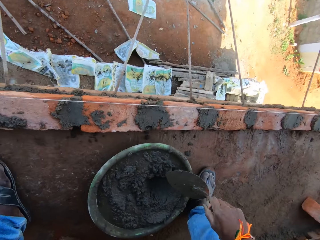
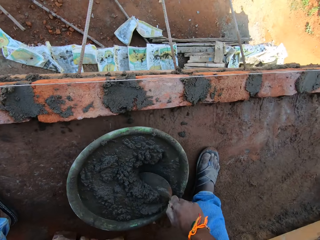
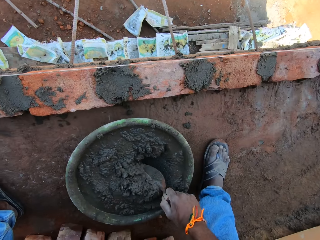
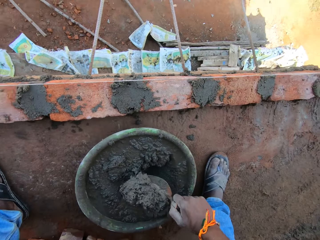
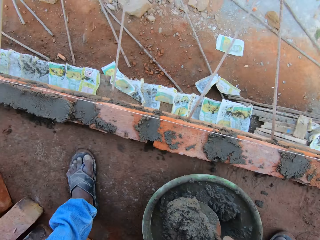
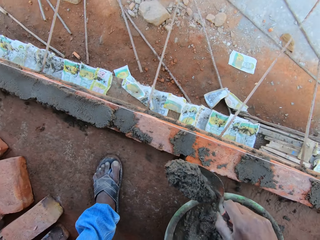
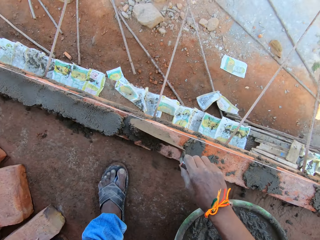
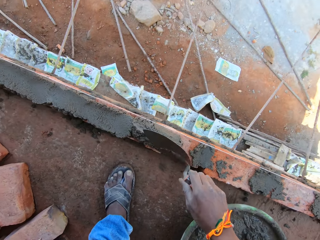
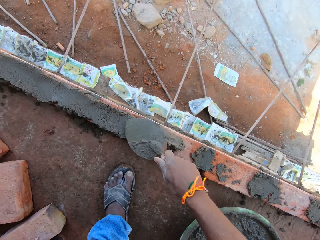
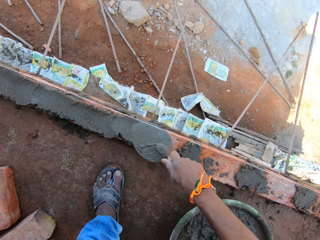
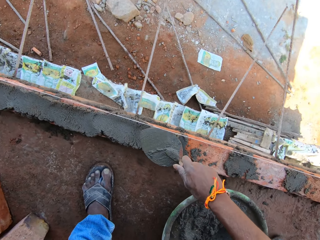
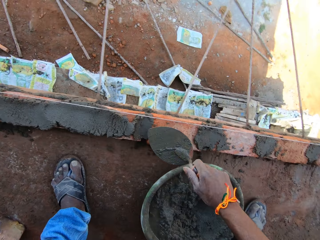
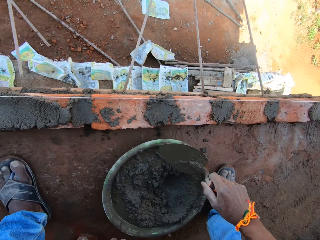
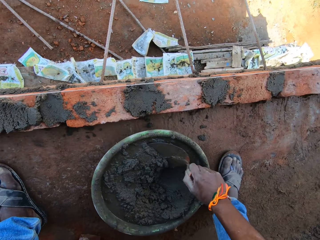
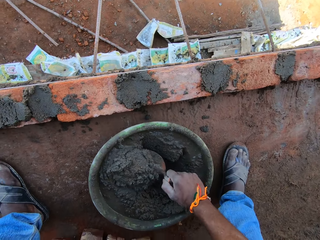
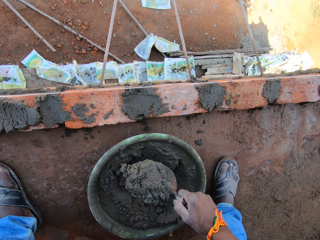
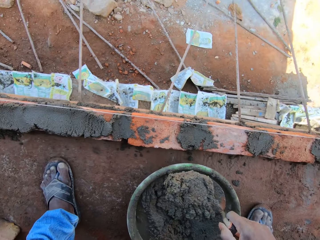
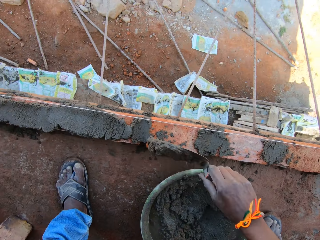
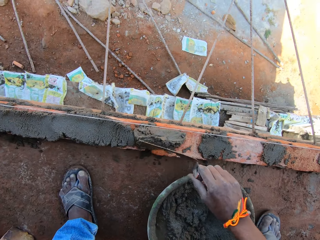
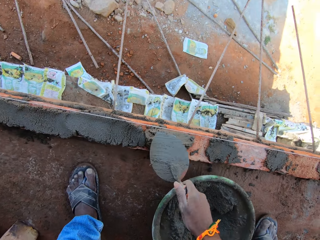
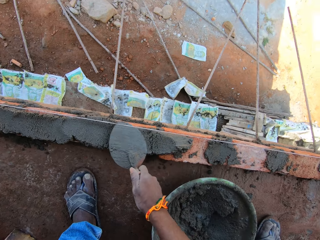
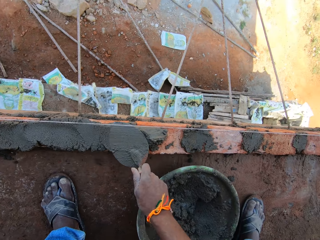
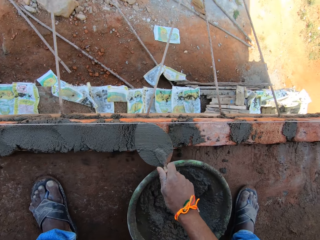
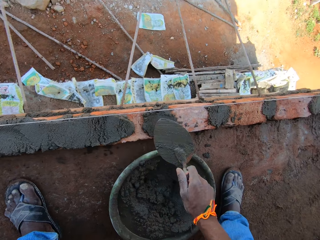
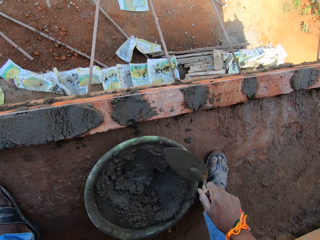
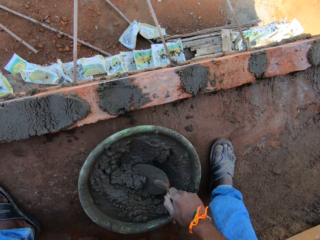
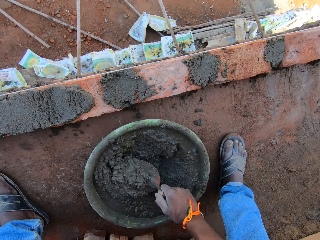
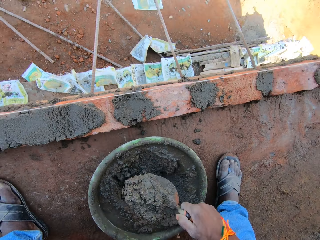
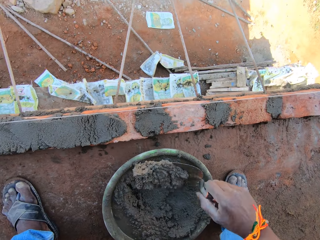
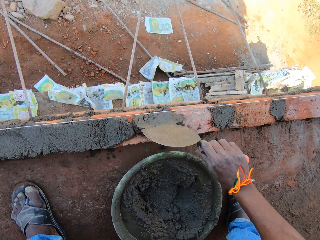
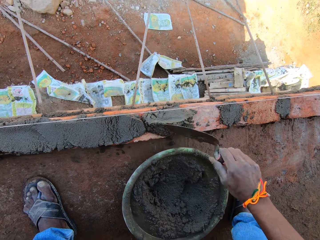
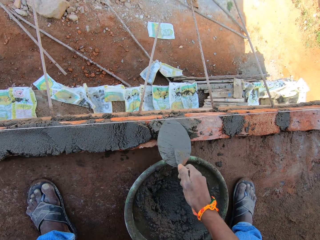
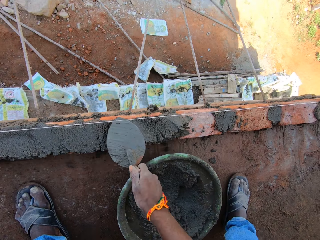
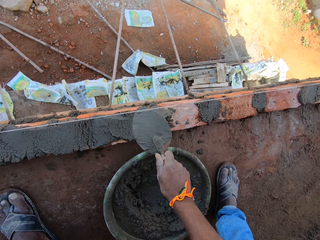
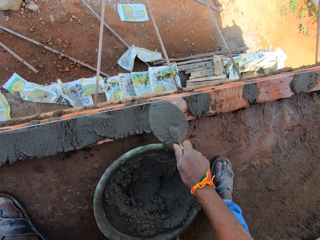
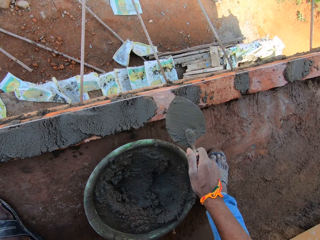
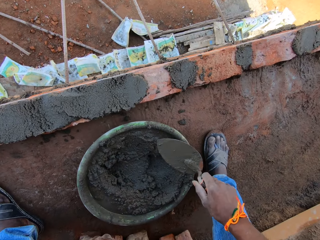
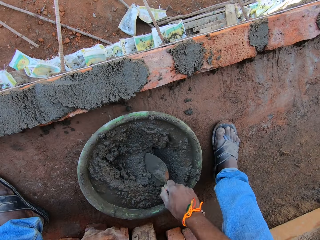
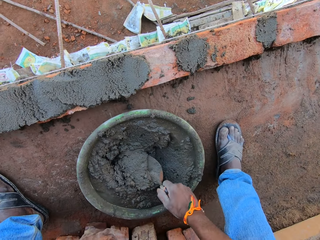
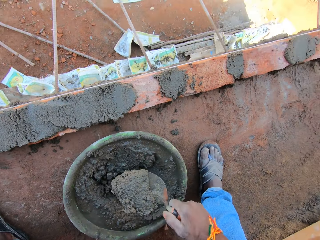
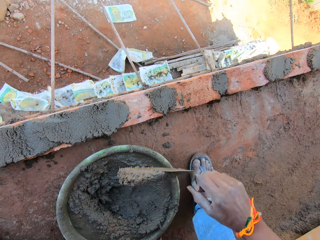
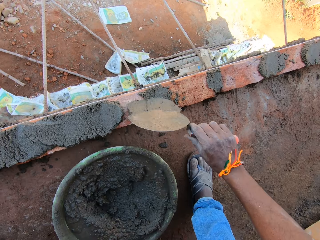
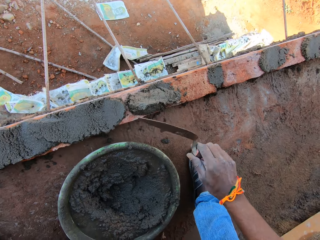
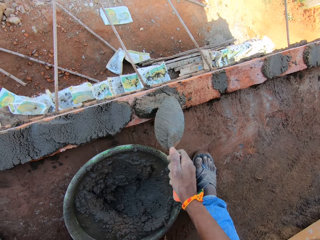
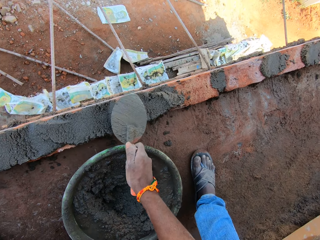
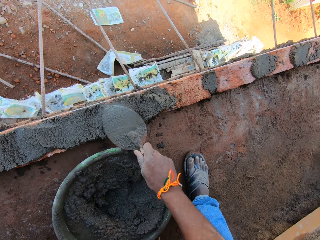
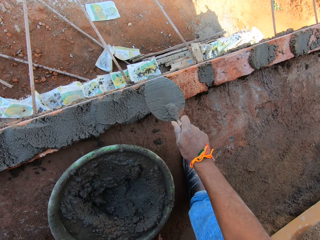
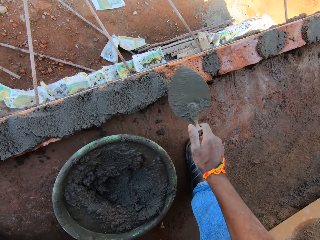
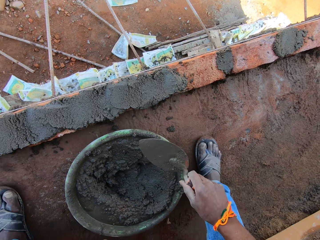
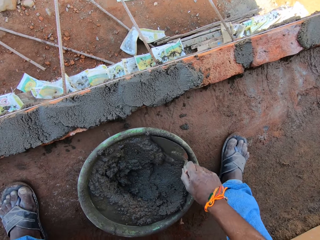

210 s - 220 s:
The camera wearer scoops some mortar from the bowl with the trowel in his right hand. He pours the mortar on the red bricks with the trowel in his right hand. He plasters the red bricks with the trowel in his right hand. He scoops some mortar from the bowl with the trowel in his right hand. He pours the mortar on the red bricks with the trowel in his right hand. He plasters the red bricks with the trowel in his right hand. He scoops some mortar from the bowl with the trowel in his right hand. He pours the mortar on the red bricks with the trowel in his right hand. He plasters the red bricks with the trowel in his right hand. He scoops some mortar from the bowl with the trowel in his right hand. He pours the mortar on the red bricks with the trowel in his right hand. He plasters the red bricks with the trowel in his right hand.

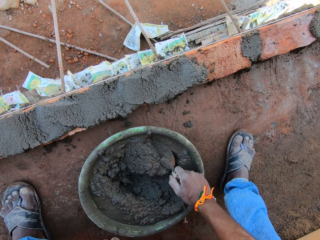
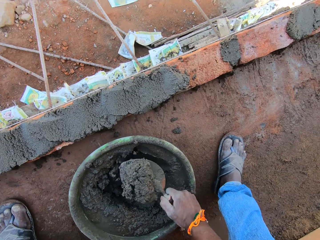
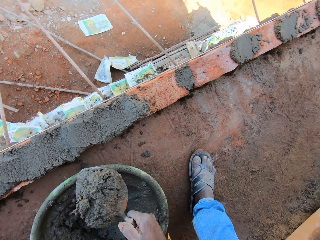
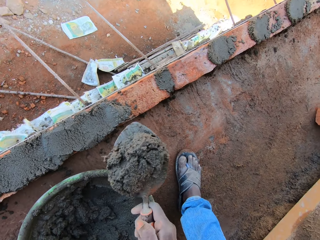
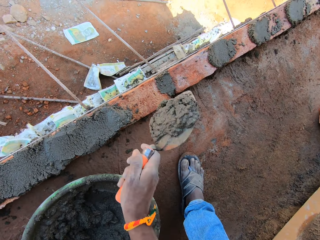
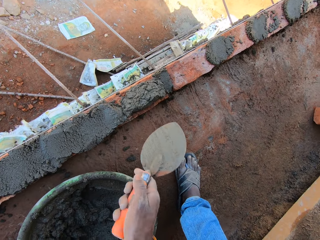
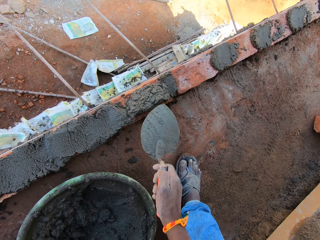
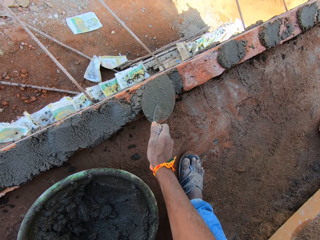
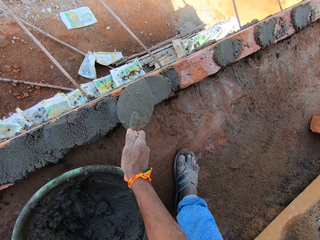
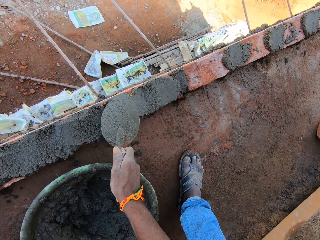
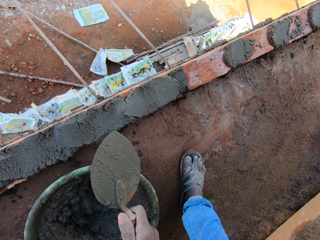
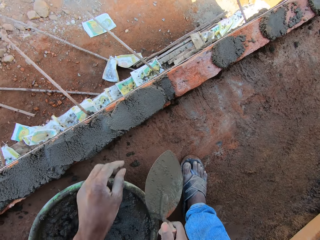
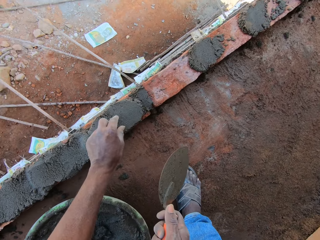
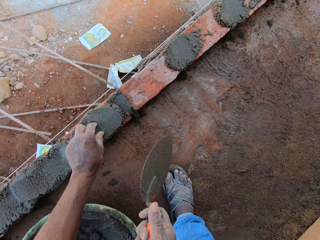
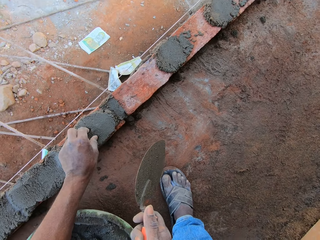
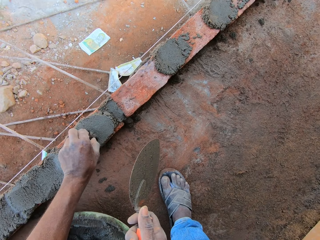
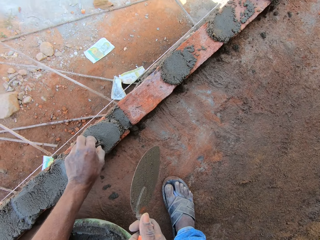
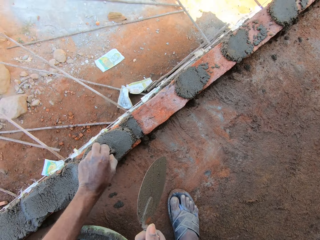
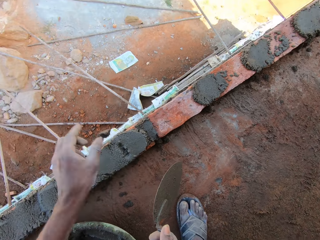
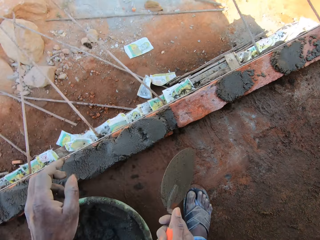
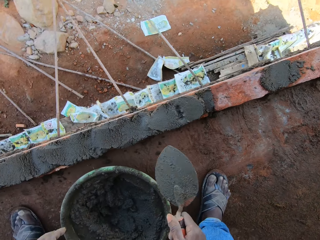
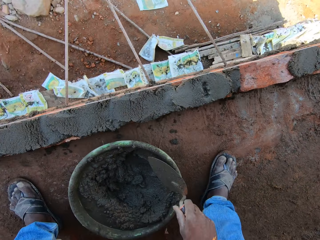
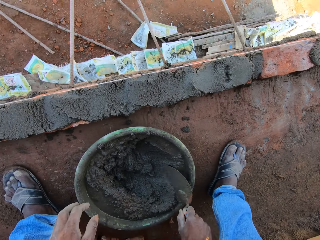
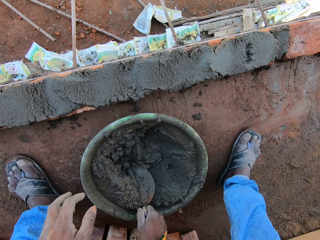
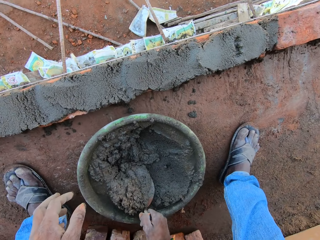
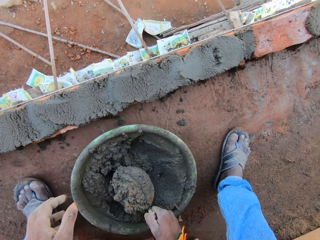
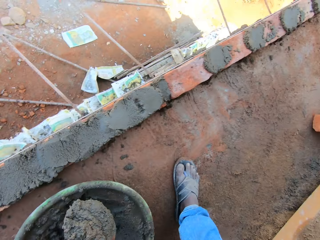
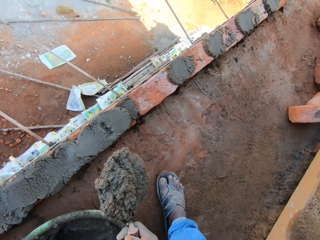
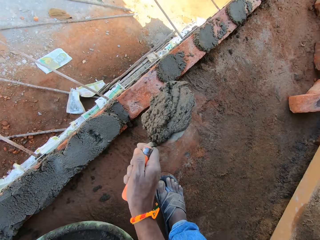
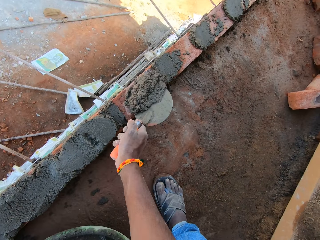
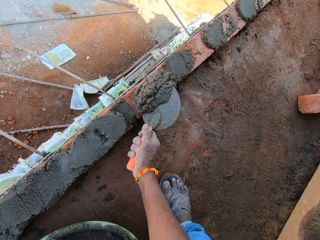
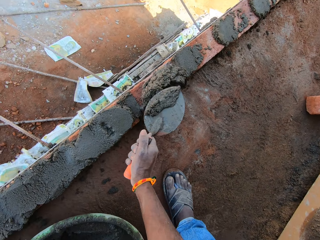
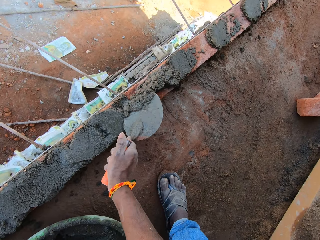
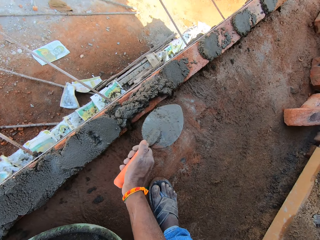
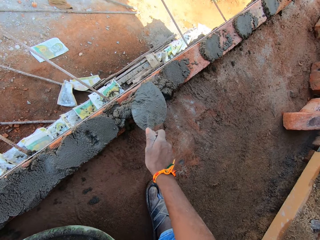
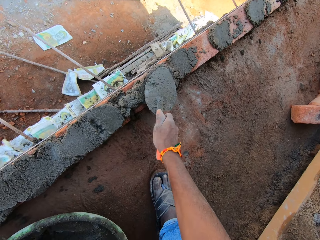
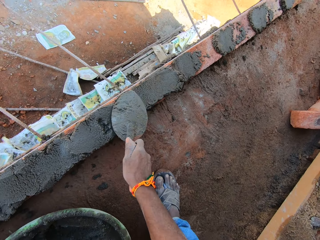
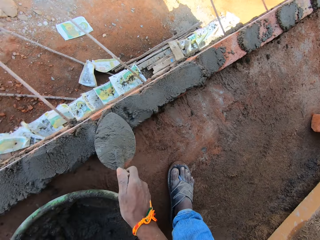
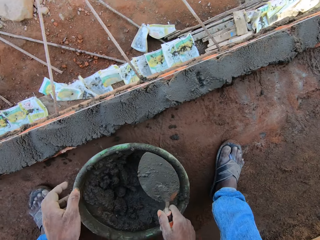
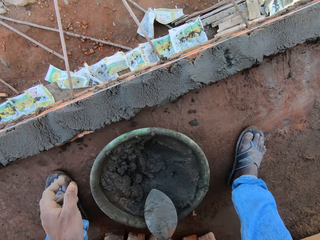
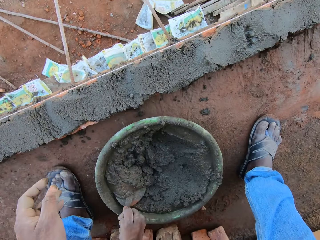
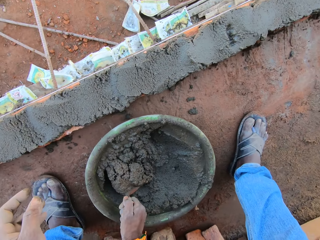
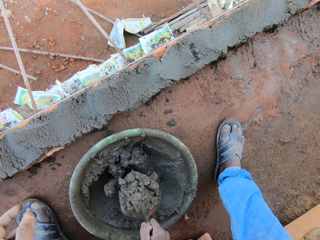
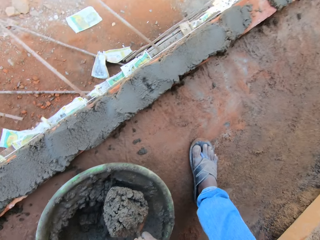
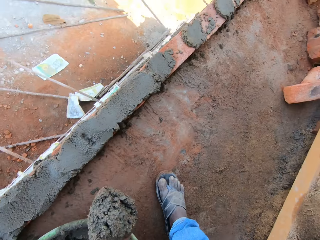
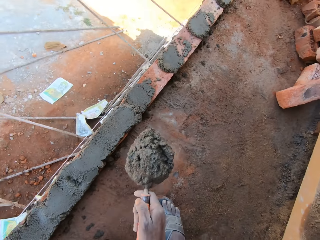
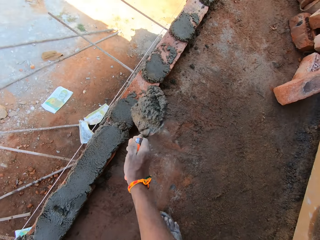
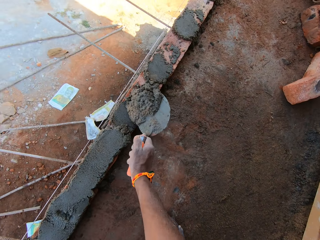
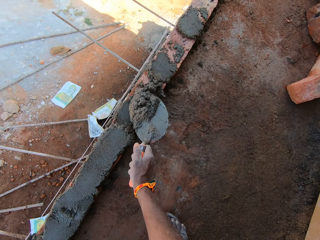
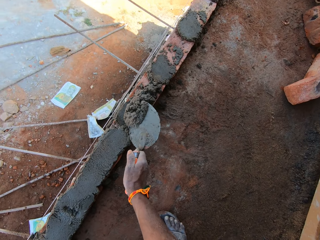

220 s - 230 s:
The camera wearer scoops some mortar from the bowl with the trowel in his right hand. He pours the mortar on the red bricks with the trowel in his right hand. He plasters the red bricks with the trowel in his right hand. He removes a stone from the mortar on the brick wall with his left hand. He throws the stone away down the site with his left hand. He scoops some mortar from the bowl with the trowel in his right hand. He pours the mortar on the red bricks with the trowel in his right hand. He plasters the red bricks with the trowel in his right hand. He scoops some mortar from the bowl with the trowel in his right hand. He pours the mortar on the red bricks with the trowel in his right hand.
